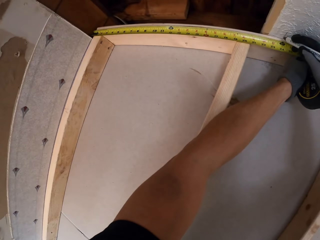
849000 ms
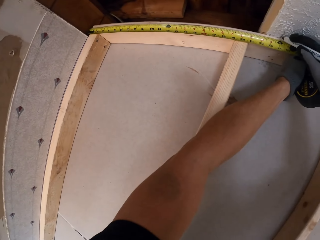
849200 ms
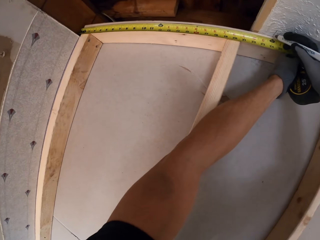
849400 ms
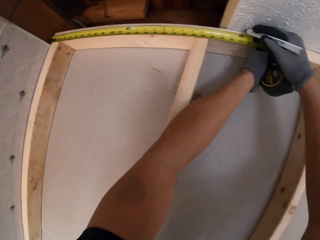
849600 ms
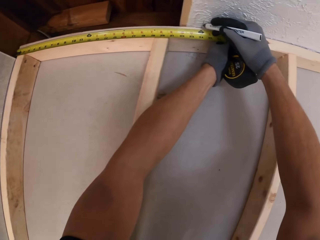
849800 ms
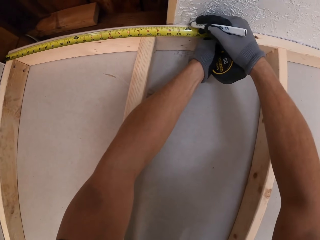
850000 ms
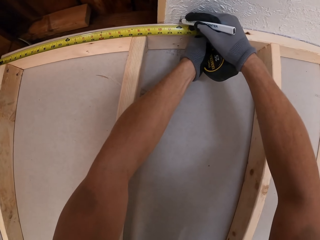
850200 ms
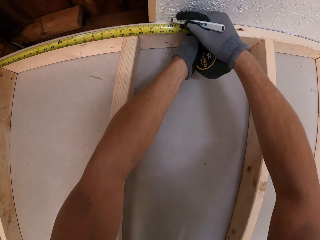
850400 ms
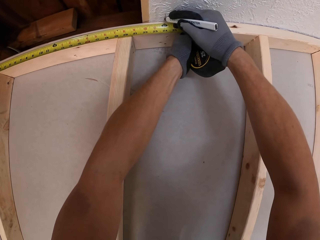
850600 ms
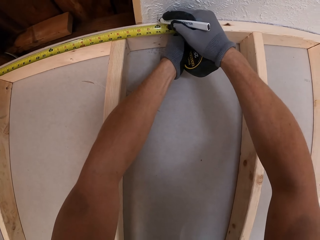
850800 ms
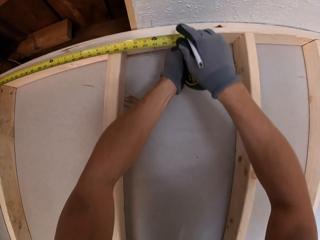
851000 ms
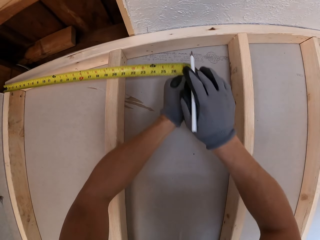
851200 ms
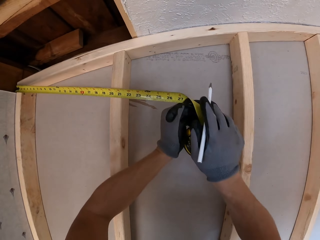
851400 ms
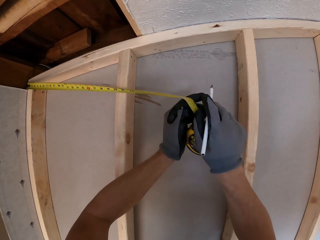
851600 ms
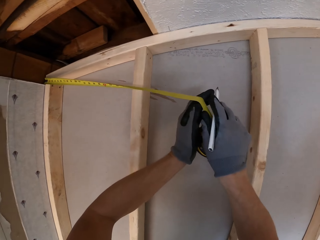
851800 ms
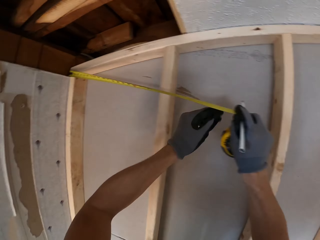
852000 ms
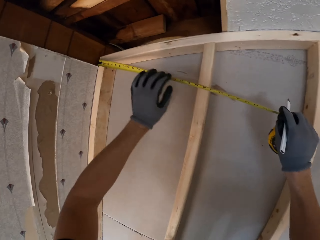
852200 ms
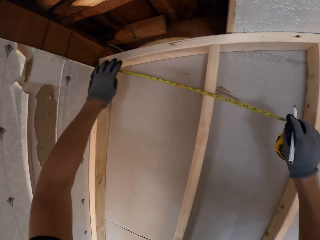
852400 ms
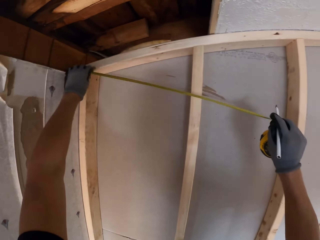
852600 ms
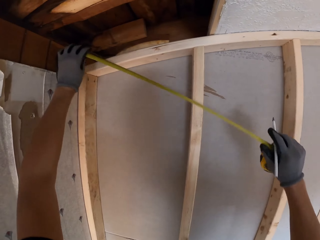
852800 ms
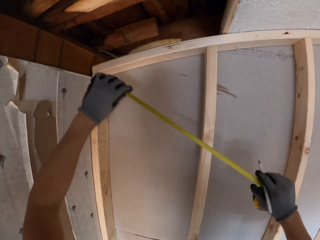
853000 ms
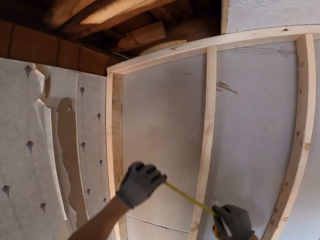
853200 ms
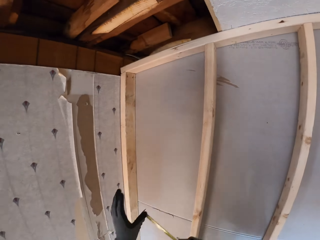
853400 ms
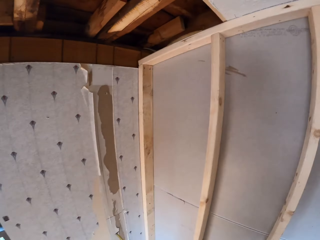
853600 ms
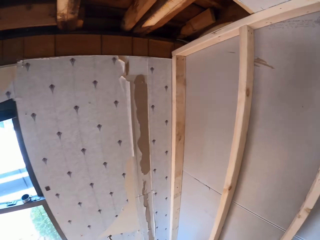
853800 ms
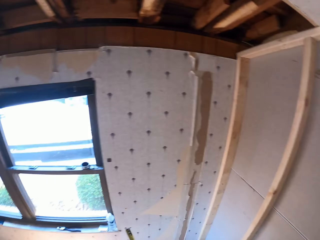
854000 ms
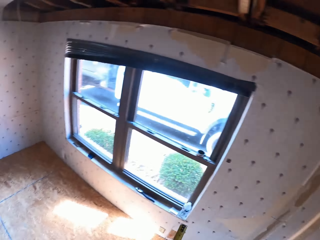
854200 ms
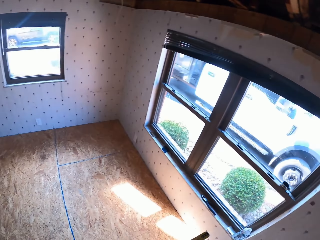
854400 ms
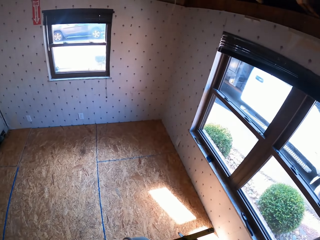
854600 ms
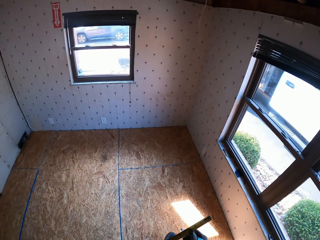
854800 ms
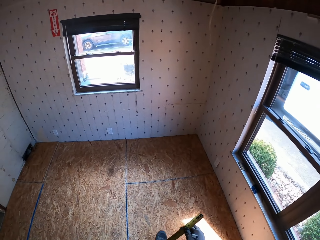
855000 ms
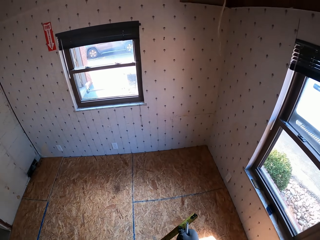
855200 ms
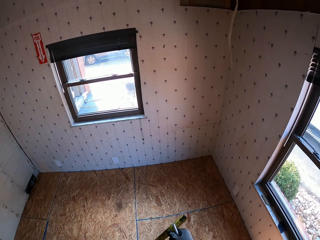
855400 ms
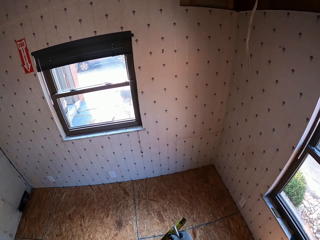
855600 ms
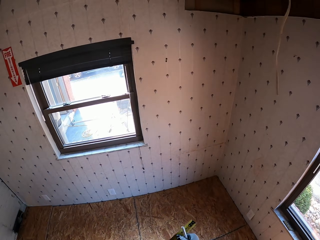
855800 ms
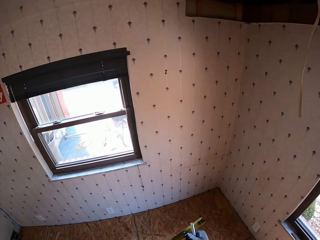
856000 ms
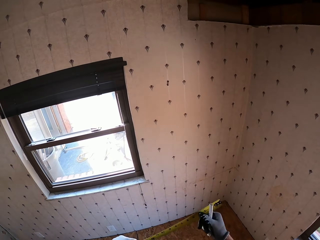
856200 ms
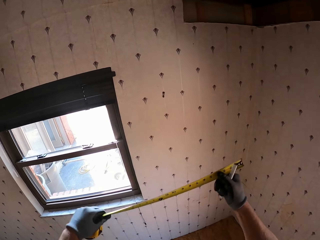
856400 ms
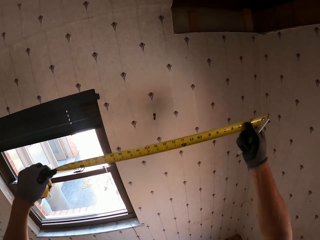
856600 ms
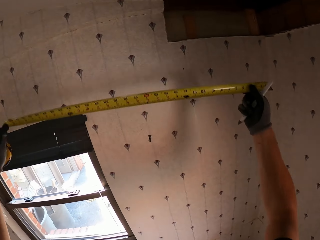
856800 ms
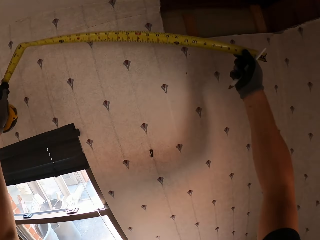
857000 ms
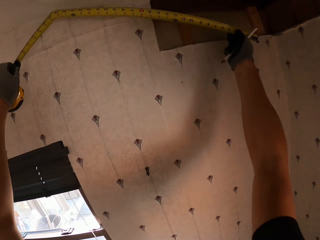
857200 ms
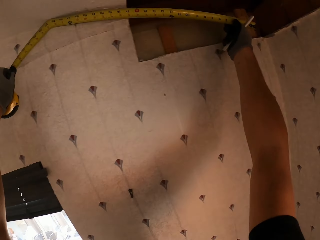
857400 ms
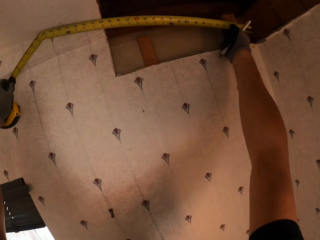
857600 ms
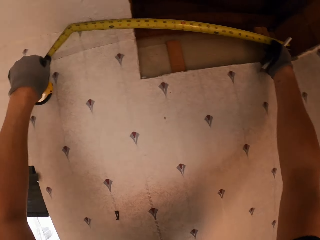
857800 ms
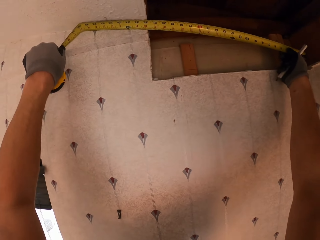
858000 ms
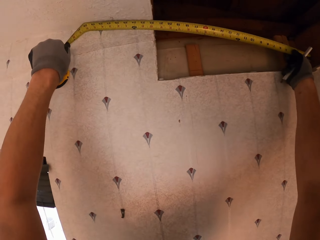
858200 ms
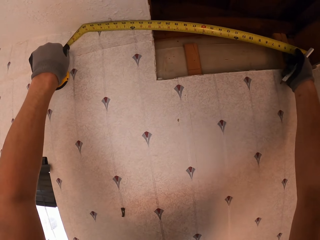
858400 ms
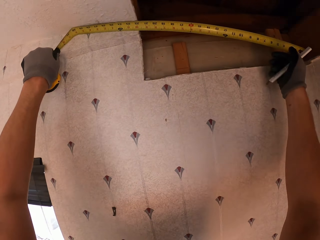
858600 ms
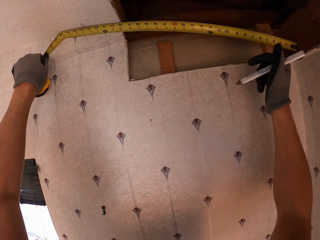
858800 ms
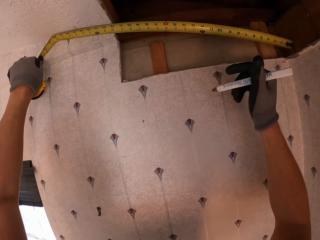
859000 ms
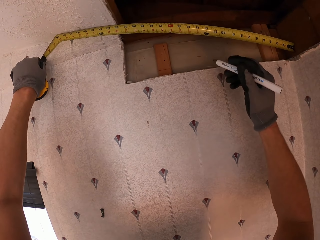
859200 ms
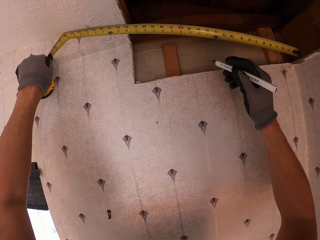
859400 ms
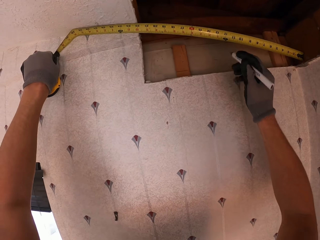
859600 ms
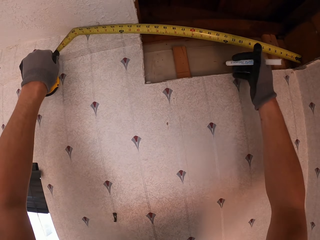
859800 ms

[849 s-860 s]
The camera wearer looks around. They mark the ceiling with a pen. They remove the tape measure on the ceiling. They turn around. They look around the room. They walk in the room. They measure the ceiling with the tape measure.

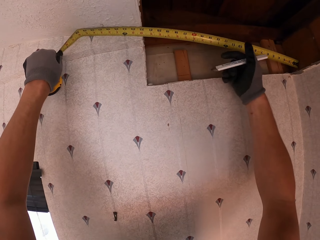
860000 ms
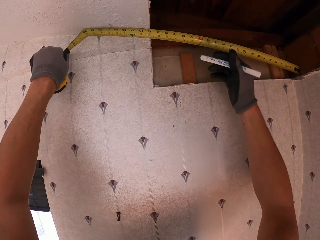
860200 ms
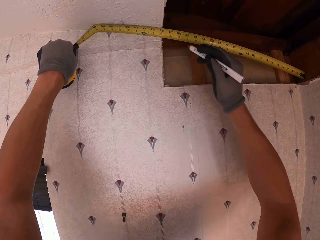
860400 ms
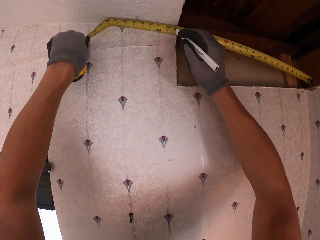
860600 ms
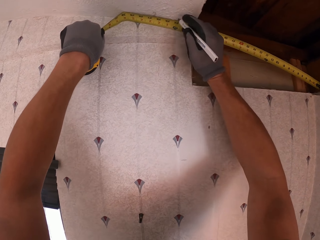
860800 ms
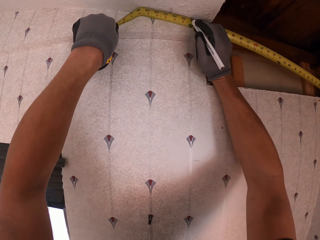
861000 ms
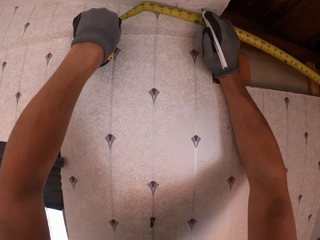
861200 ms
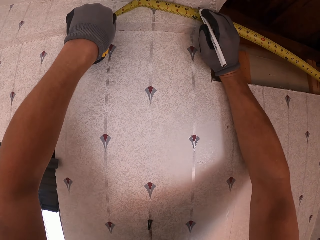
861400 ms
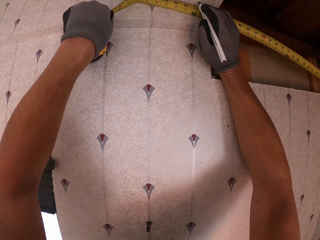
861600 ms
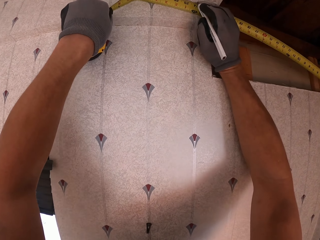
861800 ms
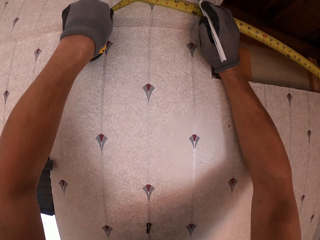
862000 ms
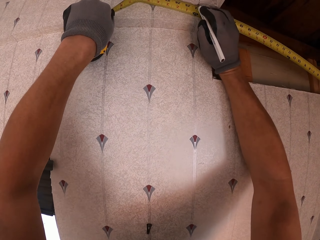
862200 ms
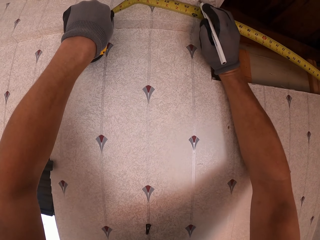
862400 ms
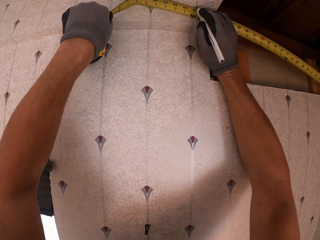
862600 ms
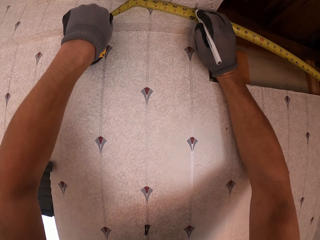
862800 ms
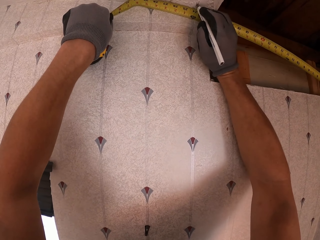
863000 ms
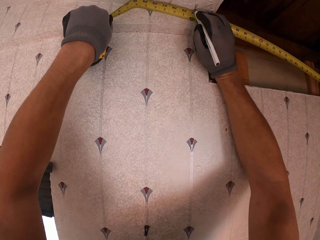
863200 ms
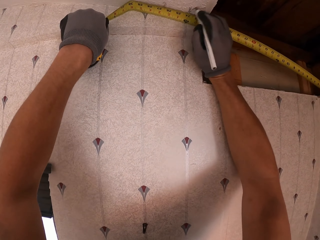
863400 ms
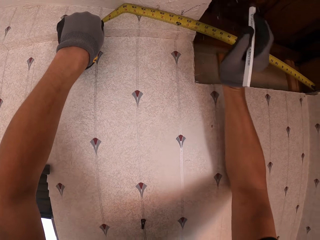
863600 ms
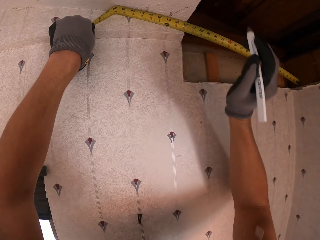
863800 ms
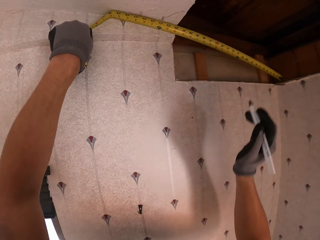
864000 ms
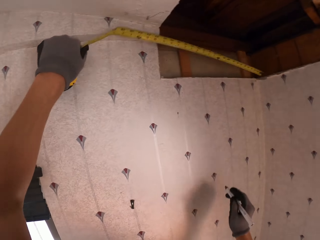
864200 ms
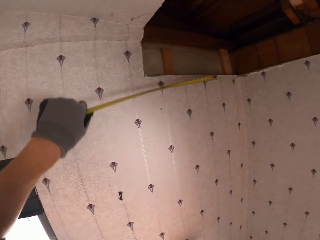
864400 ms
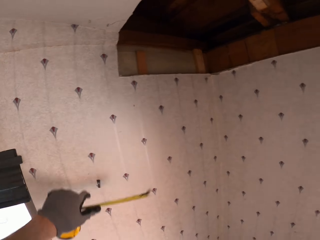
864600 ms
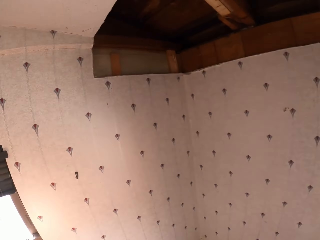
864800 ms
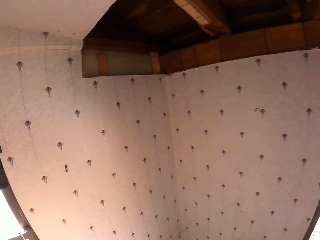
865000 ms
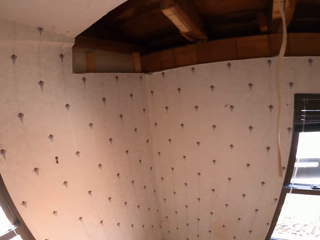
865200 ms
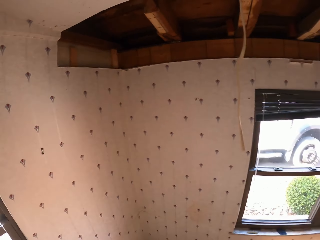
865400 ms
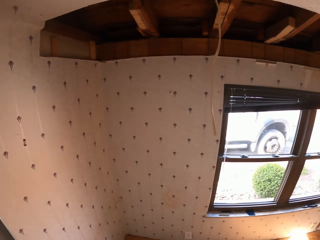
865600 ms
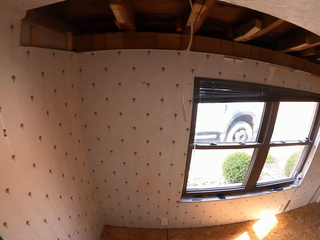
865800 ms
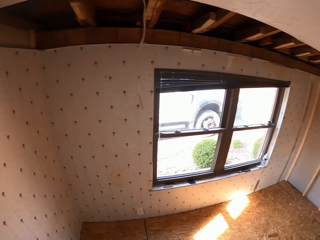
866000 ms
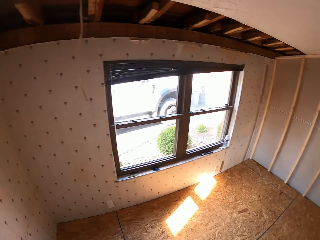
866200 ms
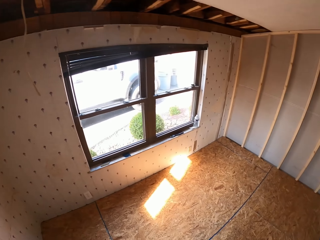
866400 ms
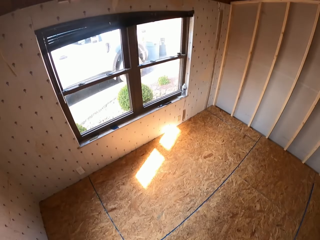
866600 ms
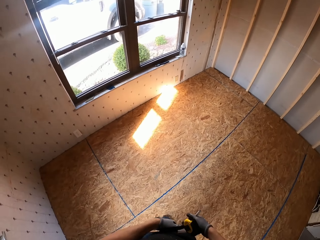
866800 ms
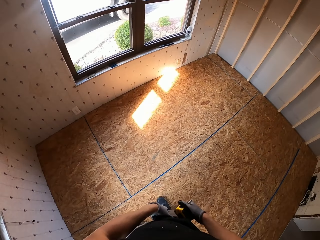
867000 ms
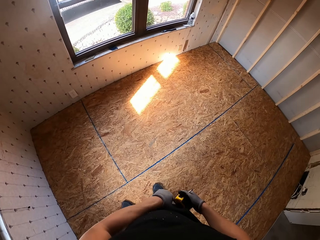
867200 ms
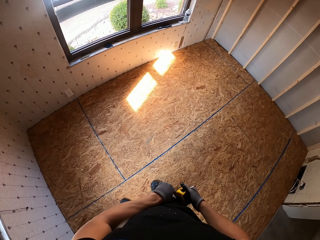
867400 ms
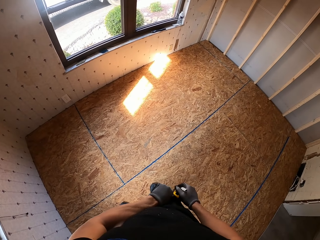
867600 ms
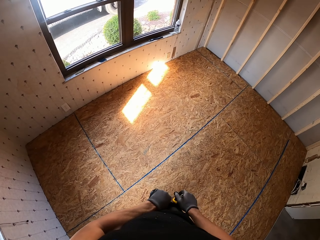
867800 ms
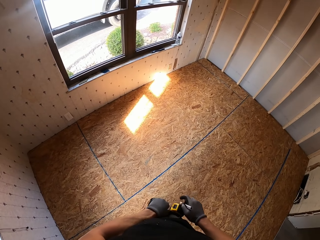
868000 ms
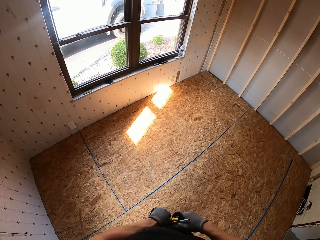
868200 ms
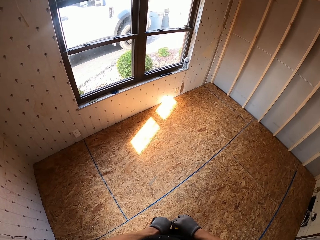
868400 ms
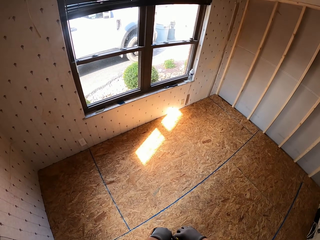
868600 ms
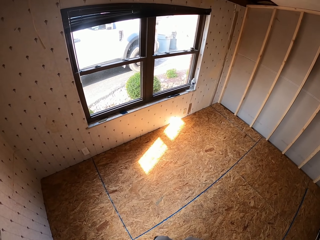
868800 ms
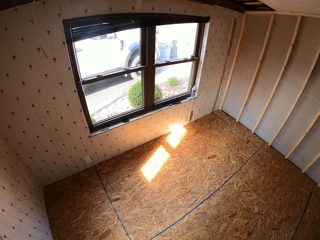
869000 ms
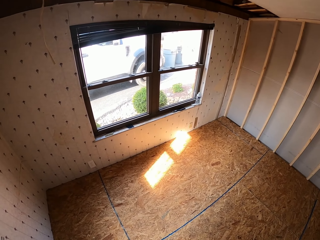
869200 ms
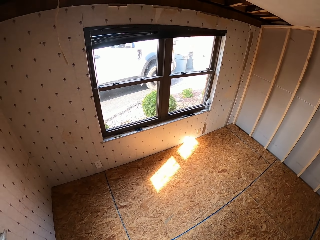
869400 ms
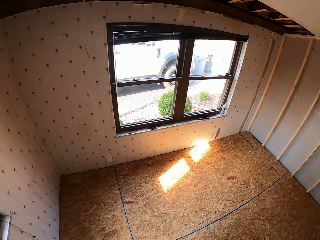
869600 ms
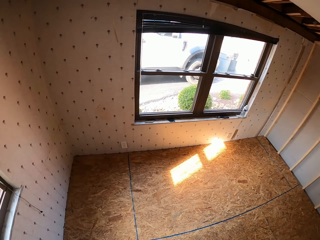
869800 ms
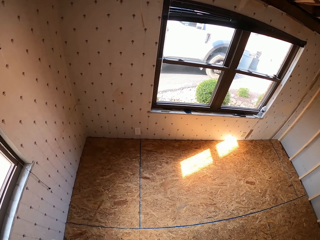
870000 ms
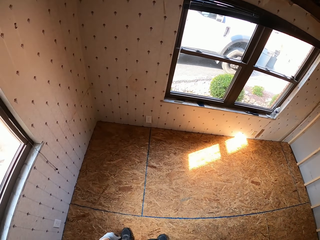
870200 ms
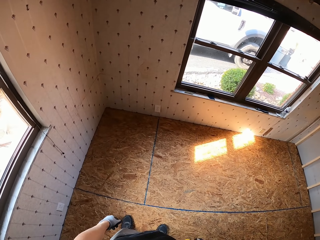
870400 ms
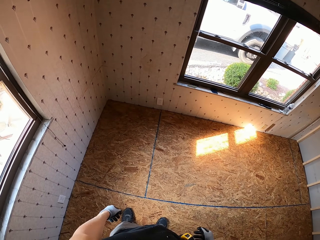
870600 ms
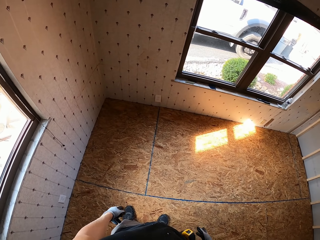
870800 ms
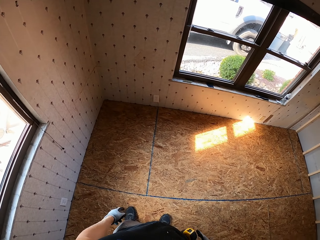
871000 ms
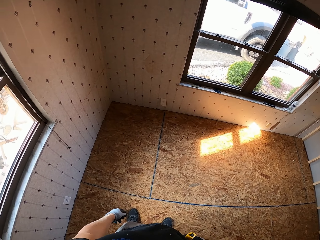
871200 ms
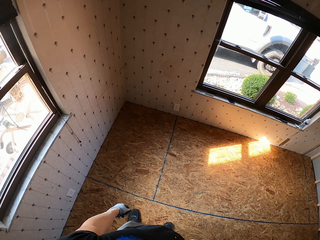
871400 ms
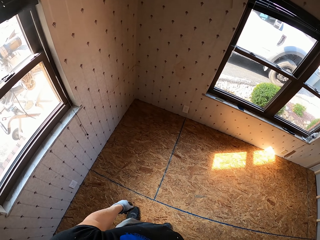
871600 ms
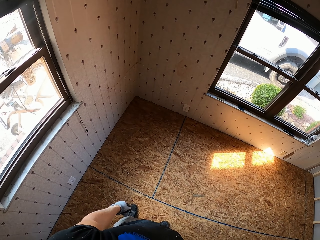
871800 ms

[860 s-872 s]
The camera wearer marks the ceiling with a pen. They remove the tape measure on the ceiling. They look around. They hook the tape measure on the trouser. They look around.
